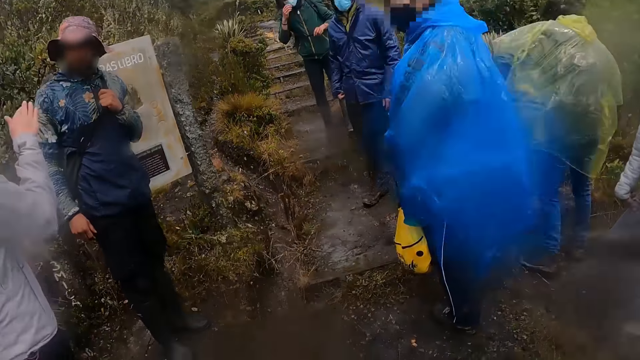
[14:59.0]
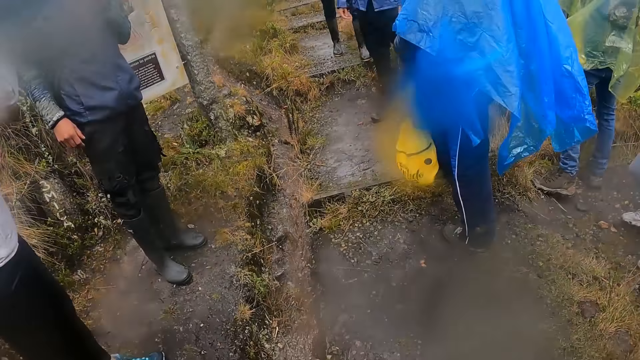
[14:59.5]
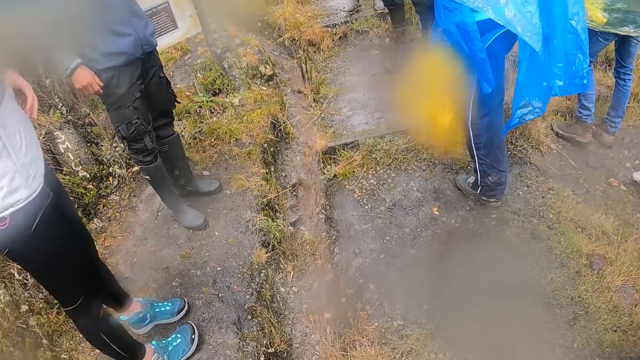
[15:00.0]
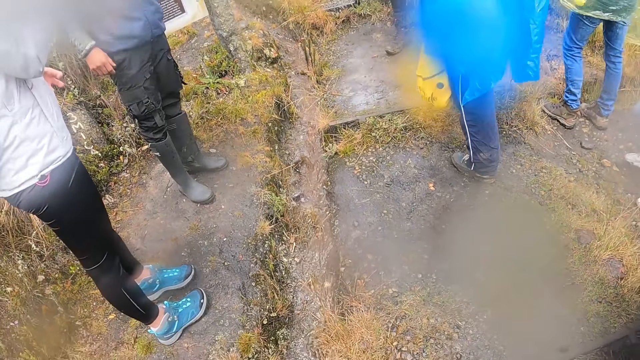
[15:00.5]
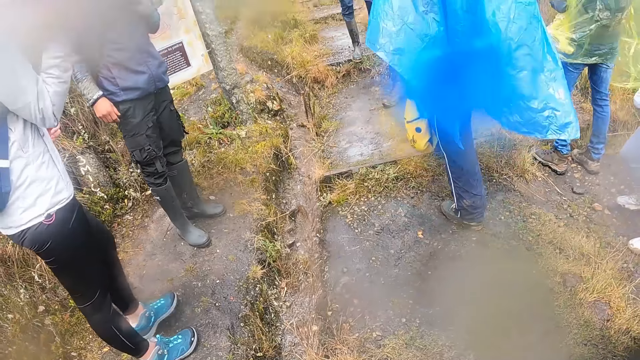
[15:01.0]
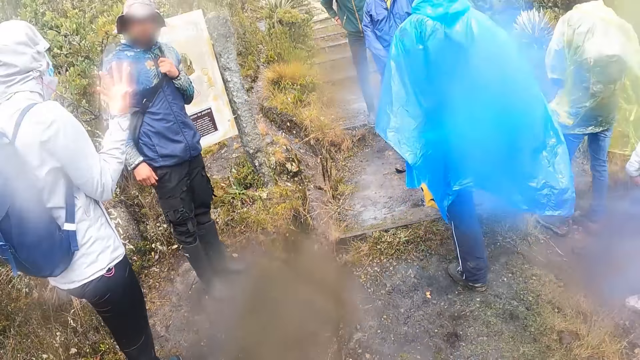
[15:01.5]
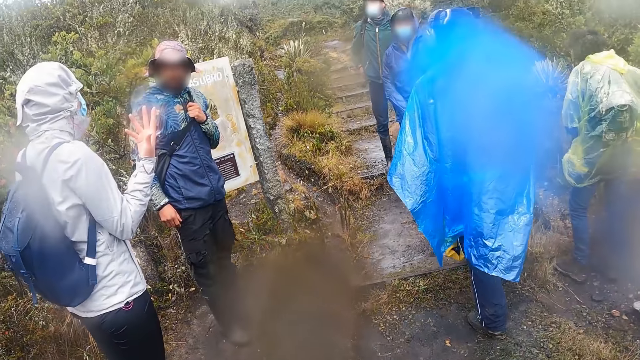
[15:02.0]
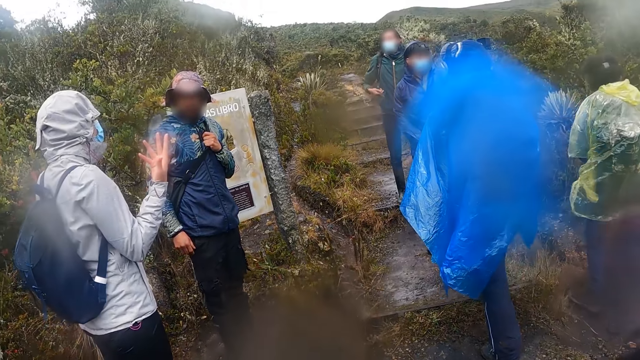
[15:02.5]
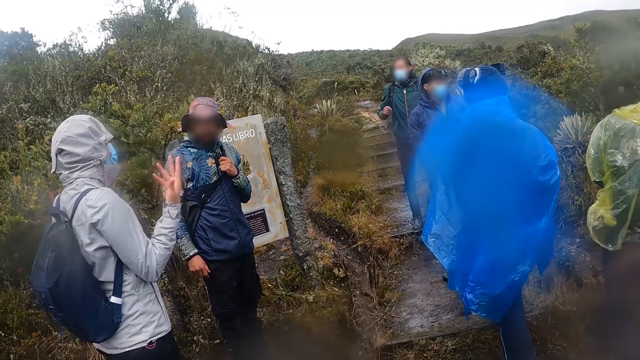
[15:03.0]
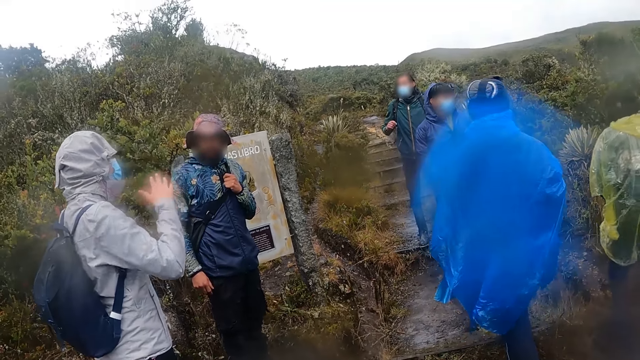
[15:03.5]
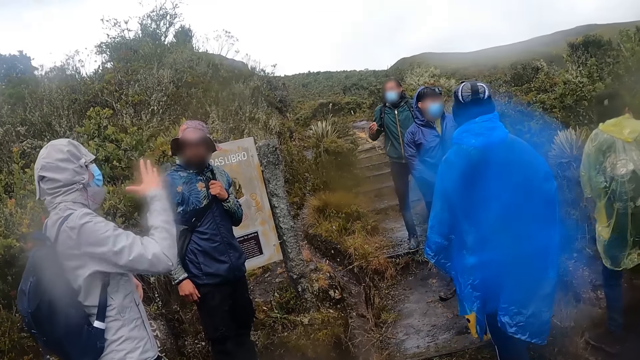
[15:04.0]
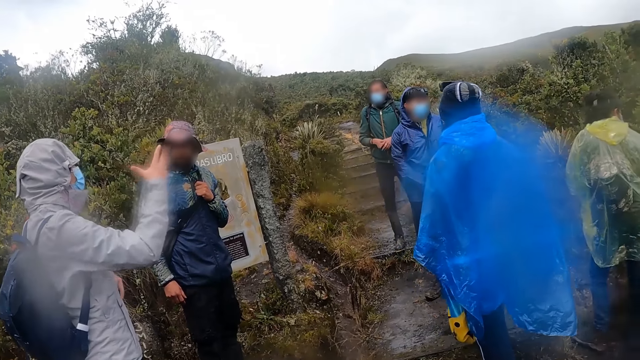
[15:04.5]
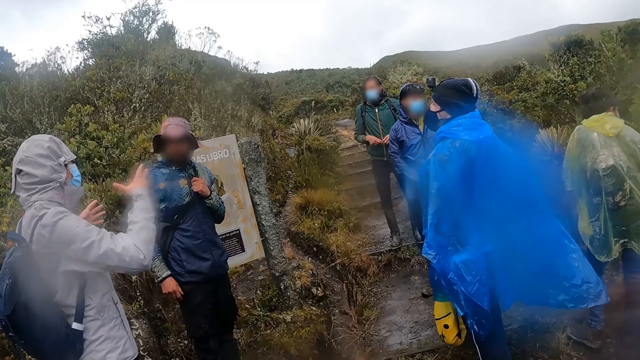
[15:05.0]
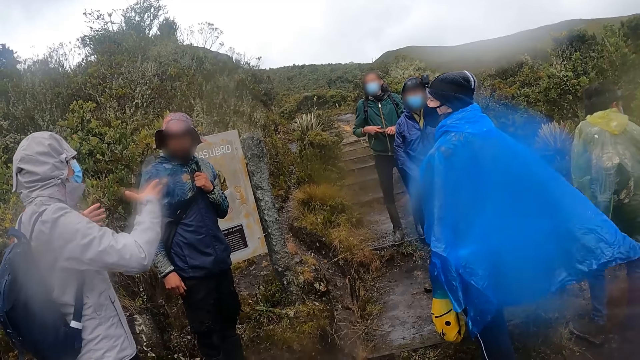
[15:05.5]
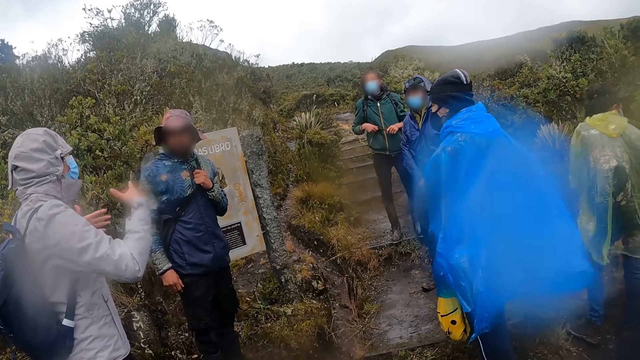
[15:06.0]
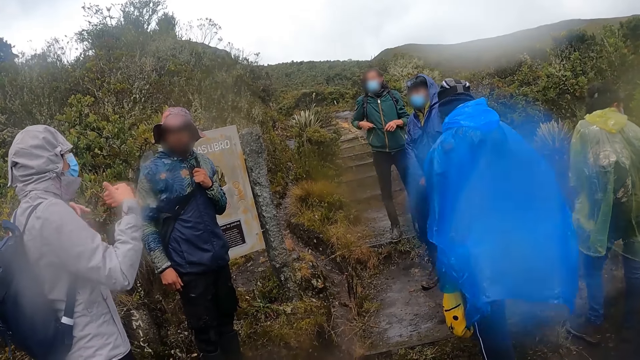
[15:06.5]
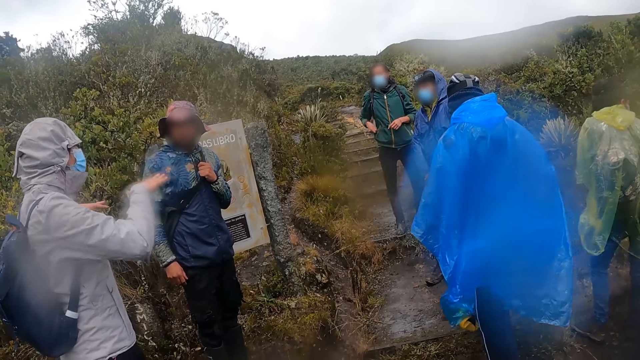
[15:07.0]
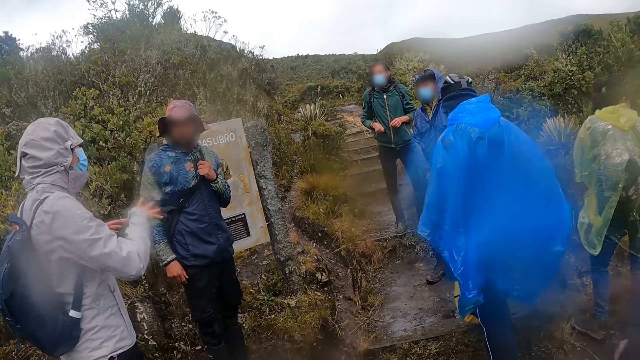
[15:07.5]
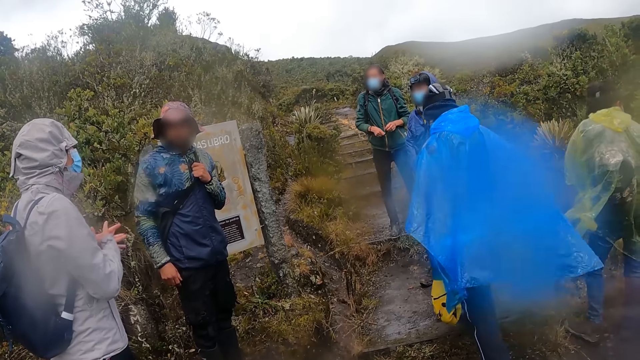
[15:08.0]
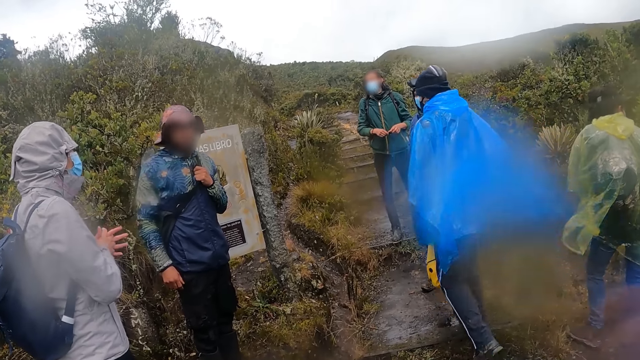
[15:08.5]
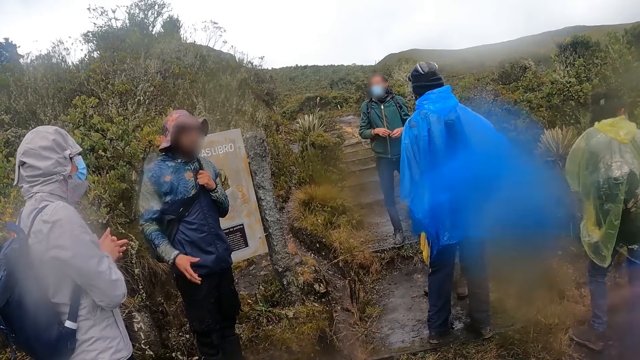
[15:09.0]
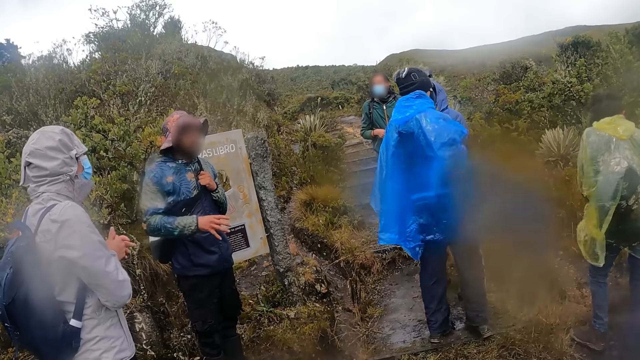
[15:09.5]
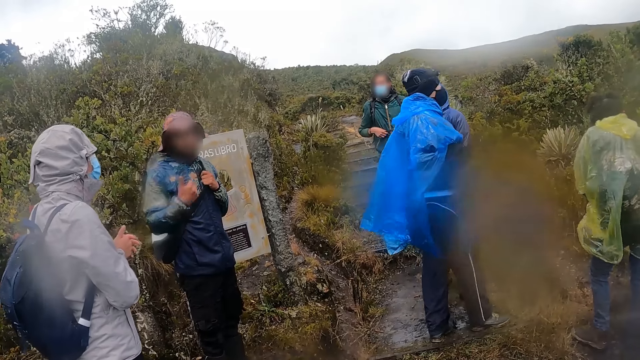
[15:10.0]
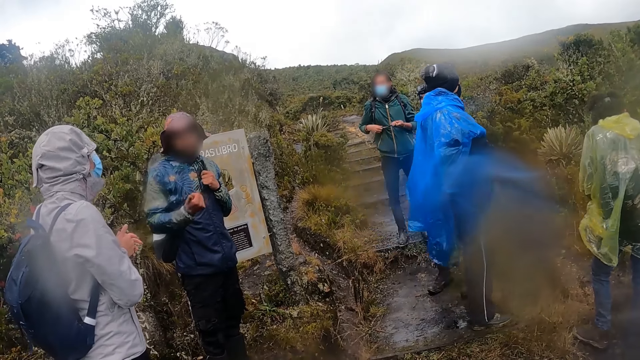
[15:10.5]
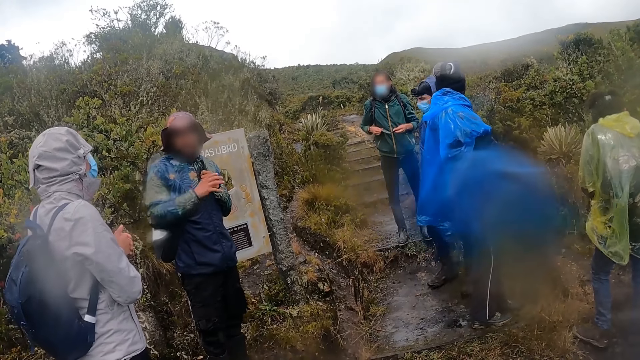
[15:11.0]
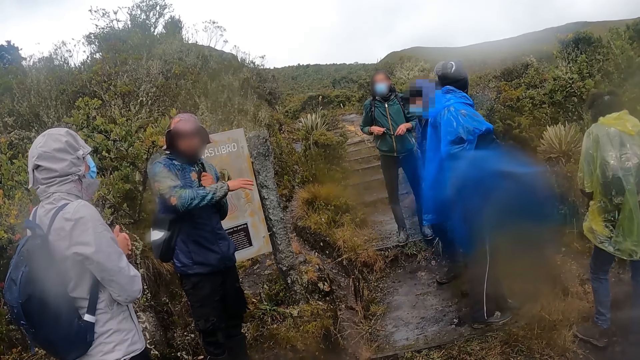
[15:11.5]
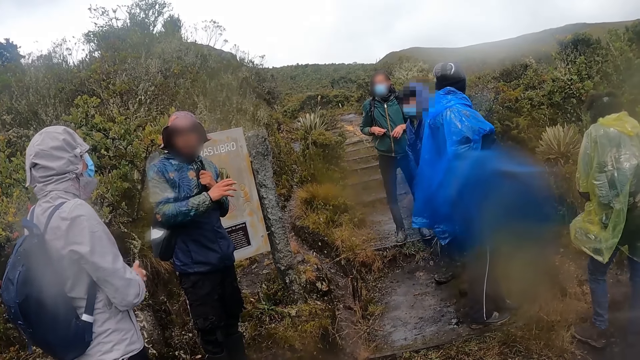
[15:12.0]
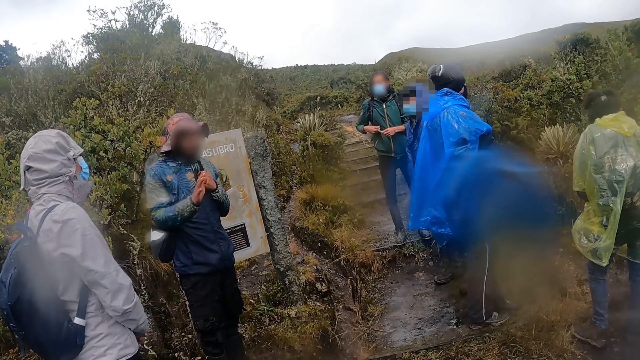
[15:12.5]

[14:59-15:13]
A man adjusts a facemask on his face with his right hand. The camera wearer looks down. They wait. A woman interacts with the camera wearer and the group of people.

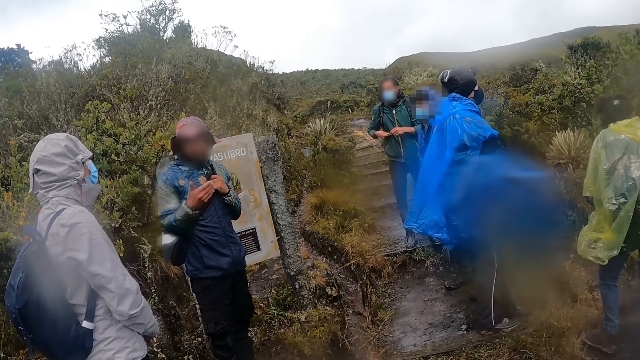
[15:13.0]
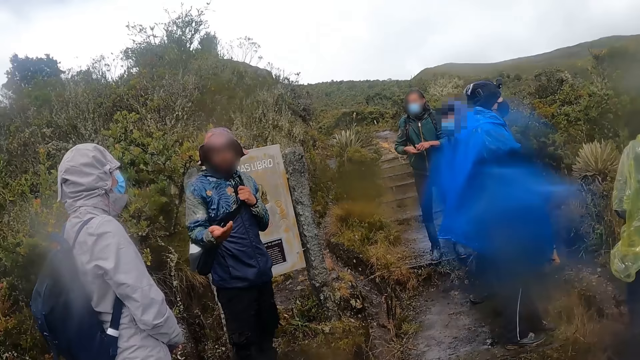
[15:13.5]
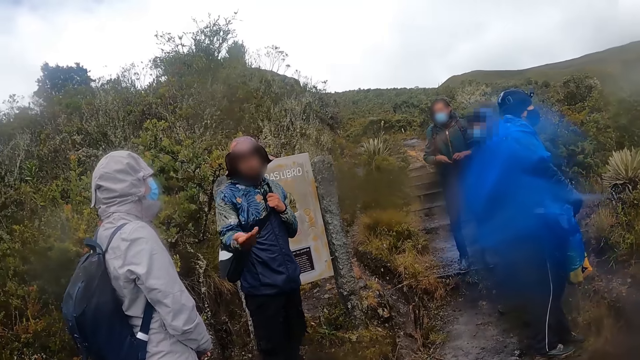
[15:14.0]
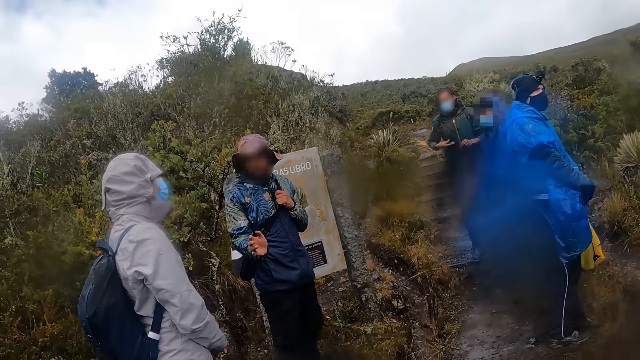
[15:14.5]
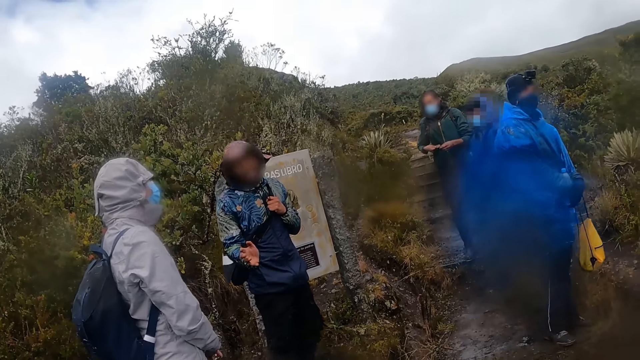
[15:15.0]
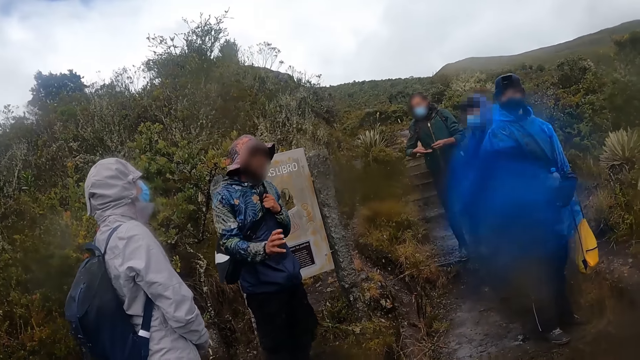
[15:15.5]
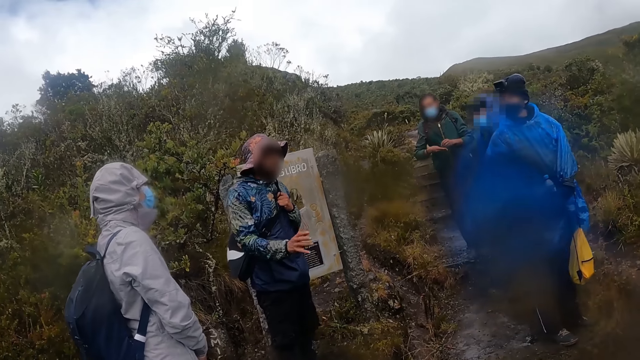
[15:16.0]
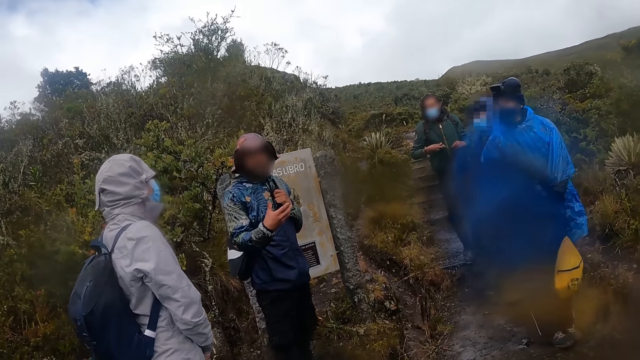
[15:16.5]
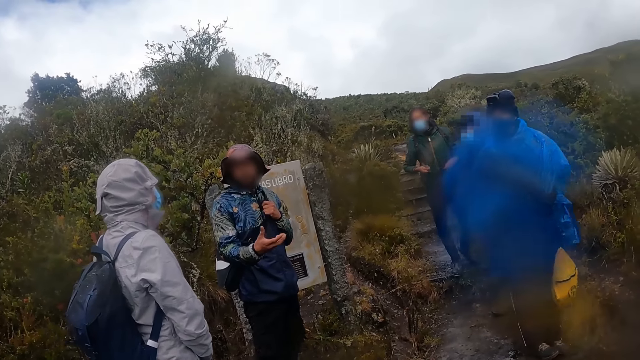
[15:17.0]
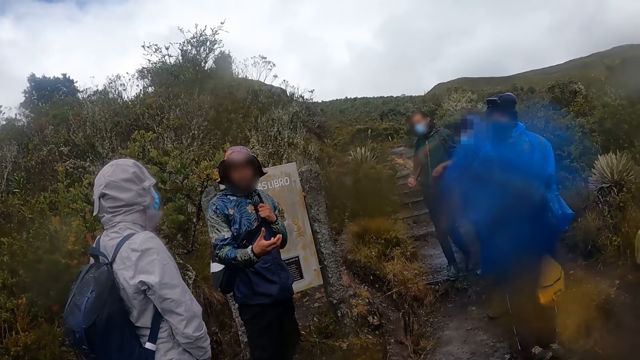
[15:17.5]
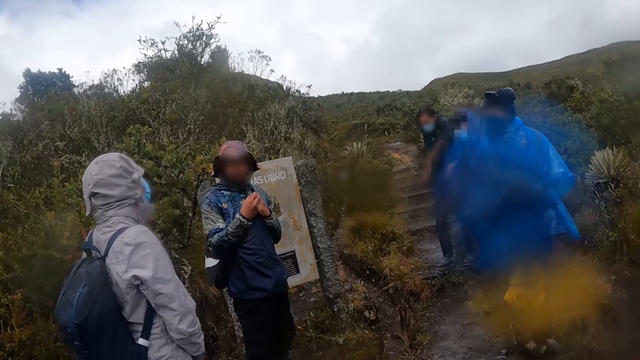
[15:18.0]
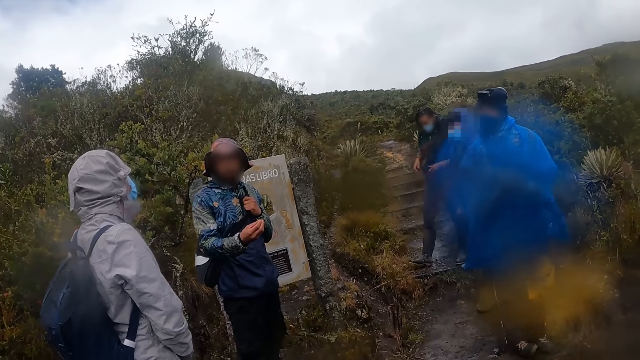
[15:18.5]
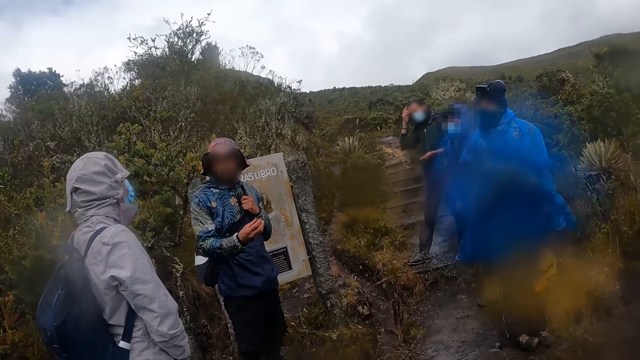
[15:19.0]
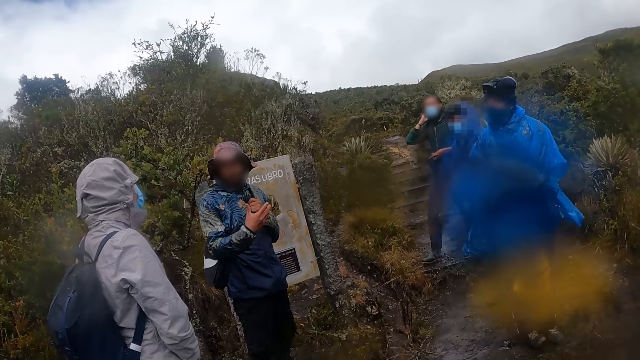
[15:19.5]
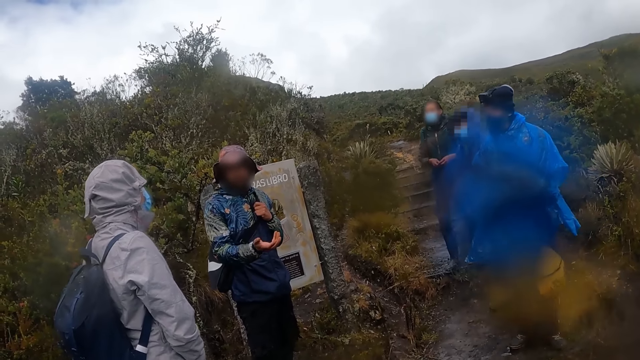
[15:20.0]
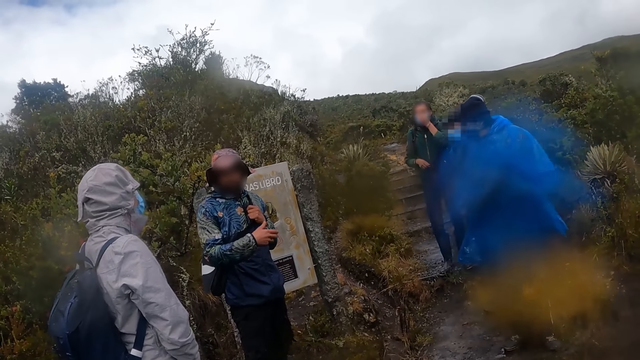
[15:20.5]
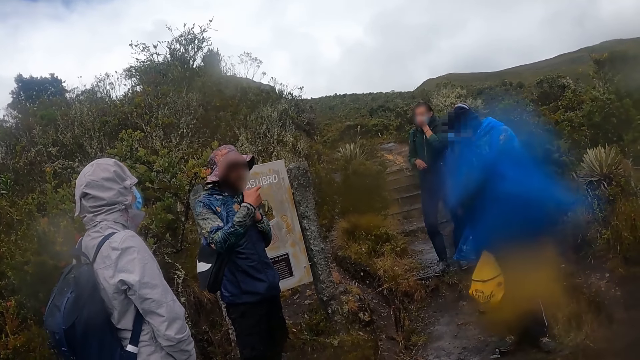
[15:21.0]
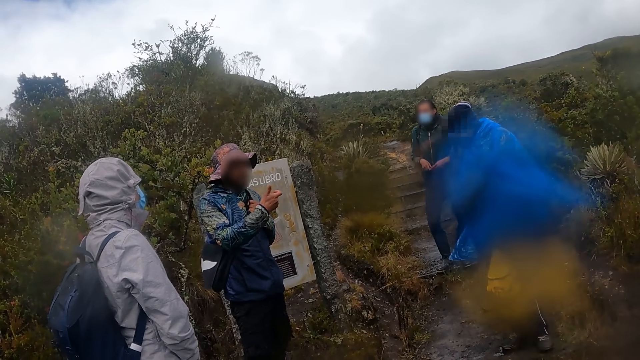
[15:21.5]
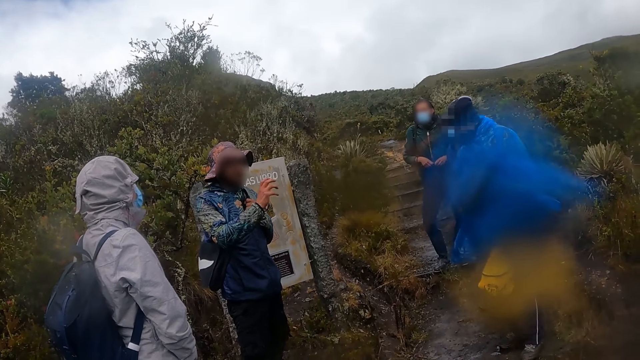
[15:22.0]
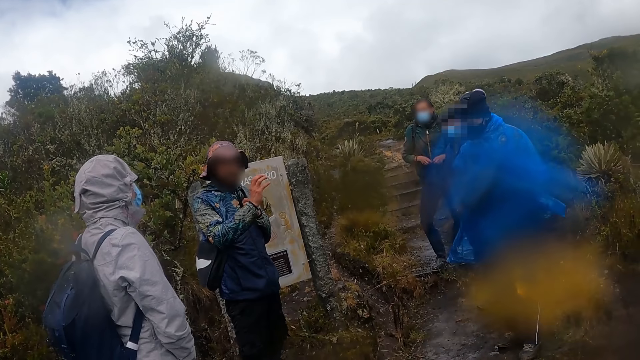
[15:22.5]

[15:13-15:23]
The man rubs his face with his right hand.
